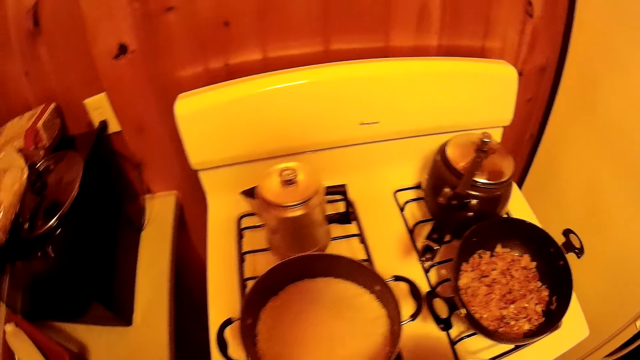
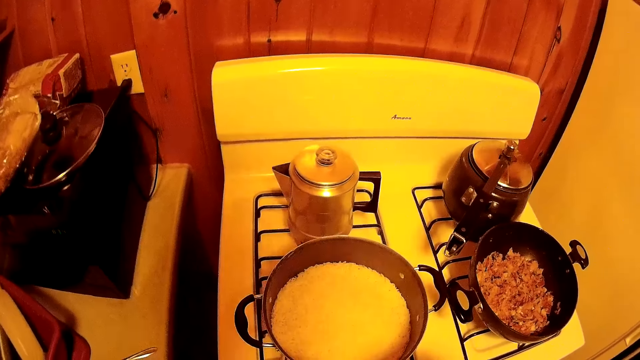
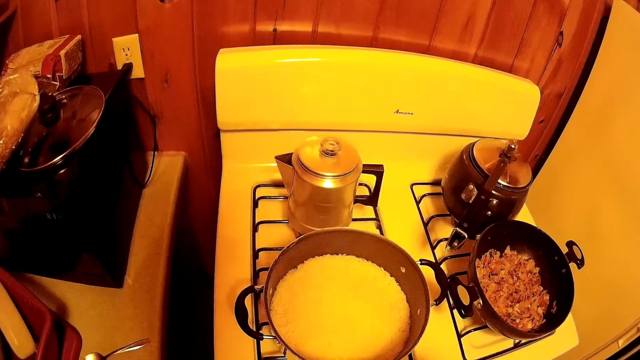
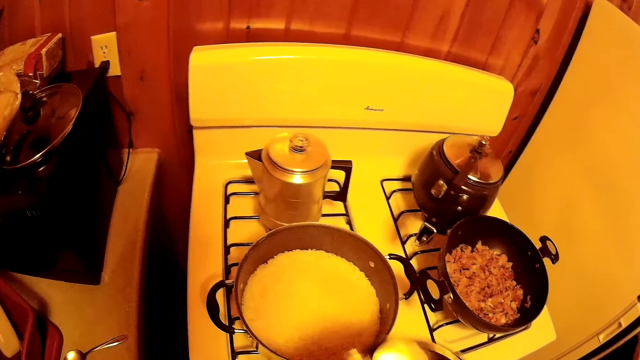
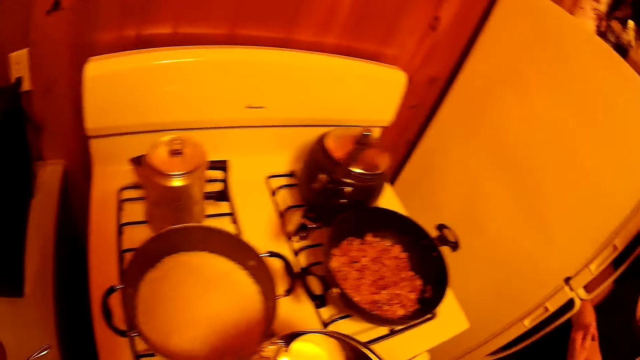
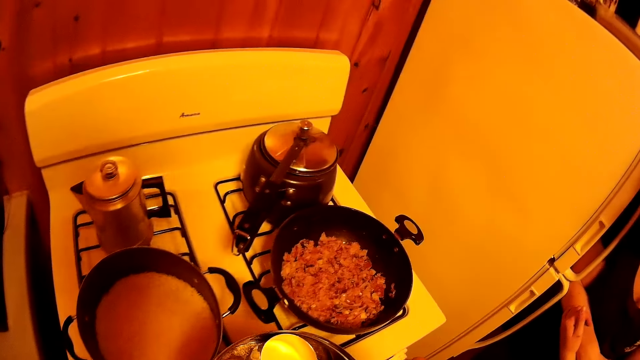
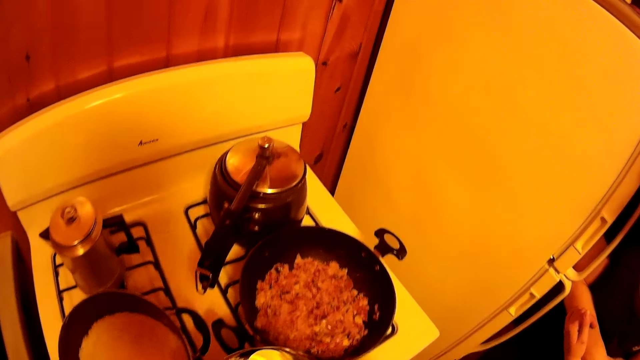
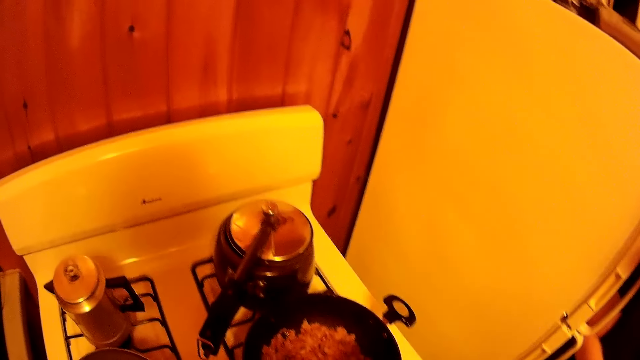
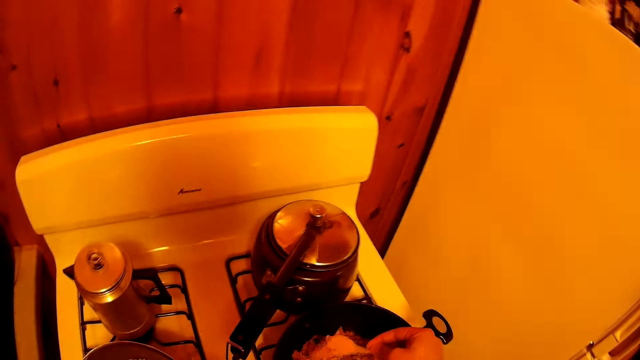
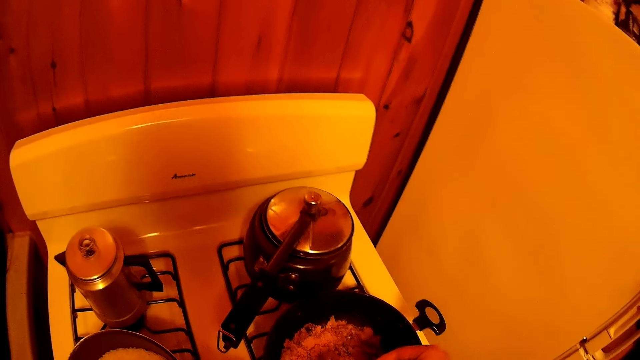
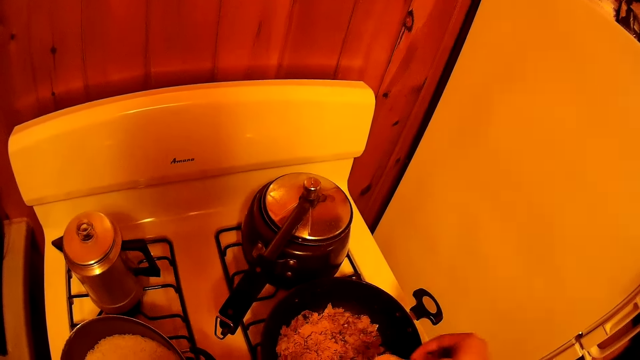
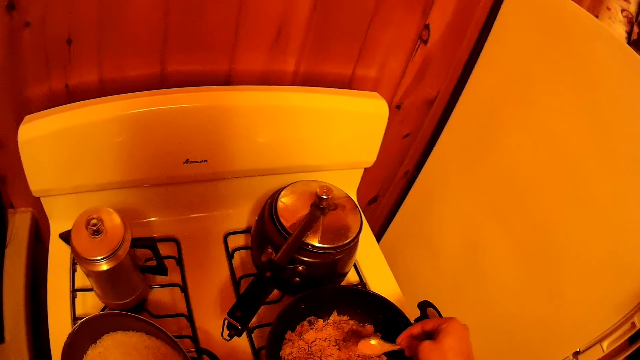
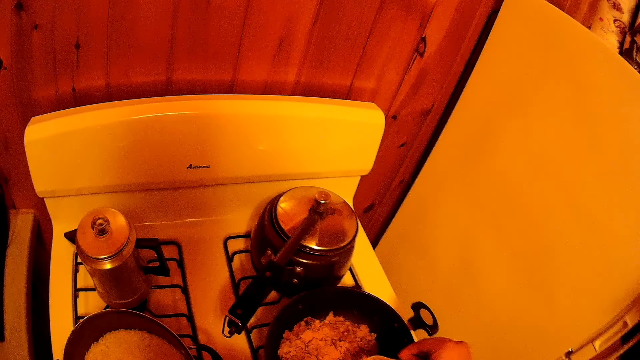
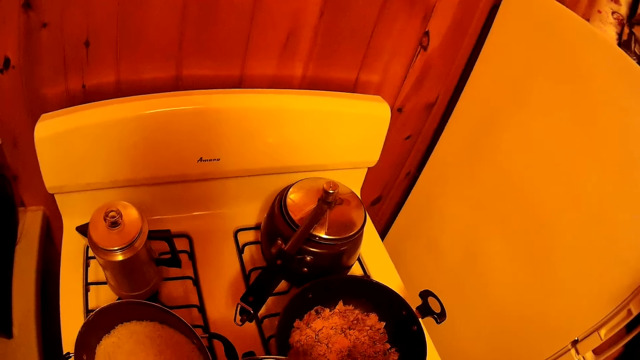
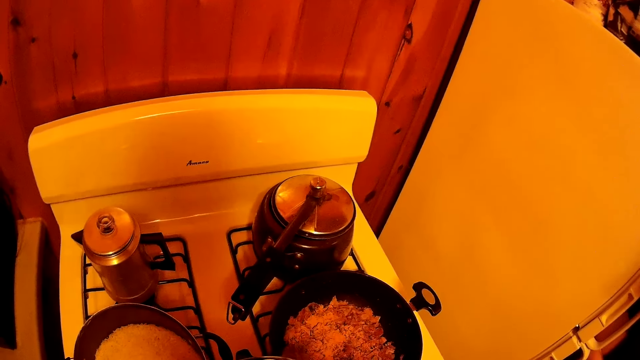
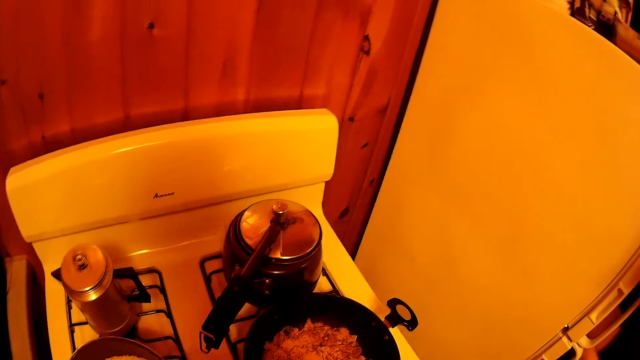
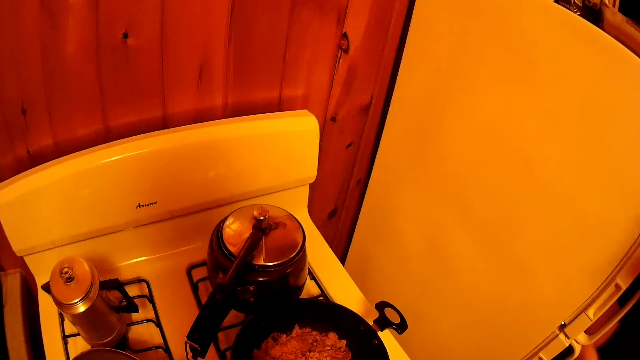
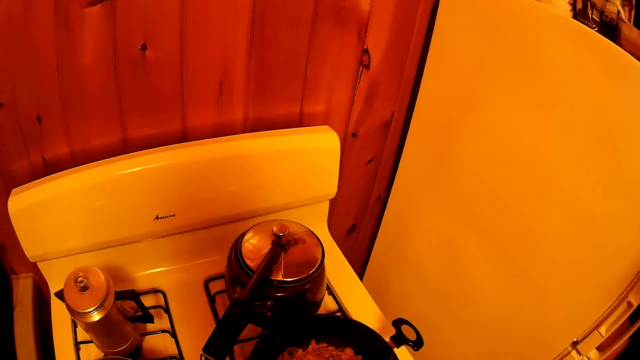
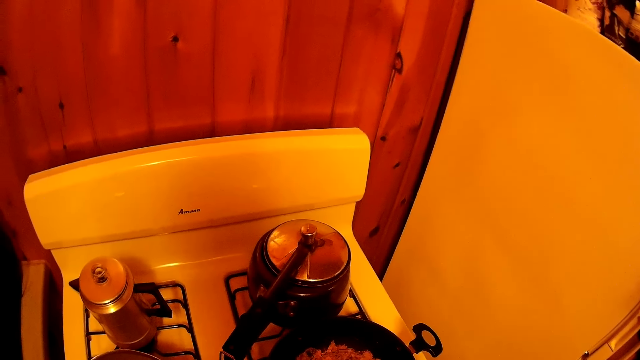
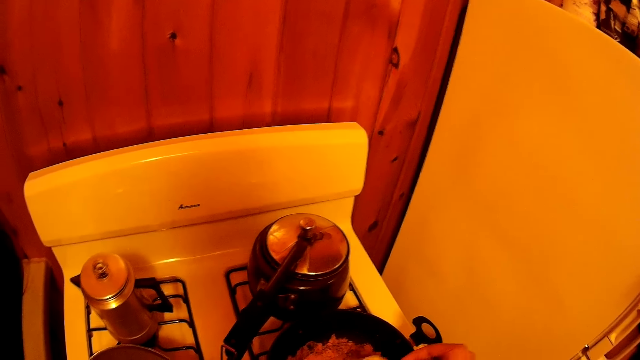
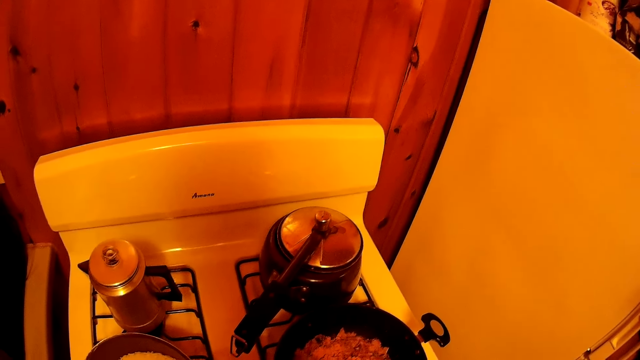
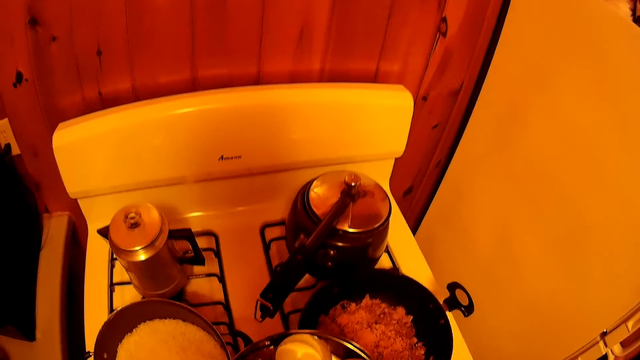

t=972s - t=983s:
The camera wearer pours something in the pan. They add something to the fried onions.

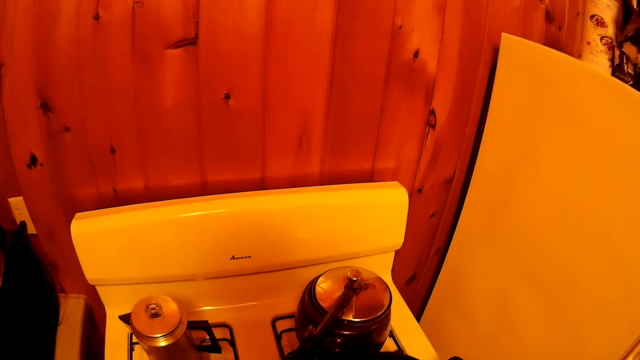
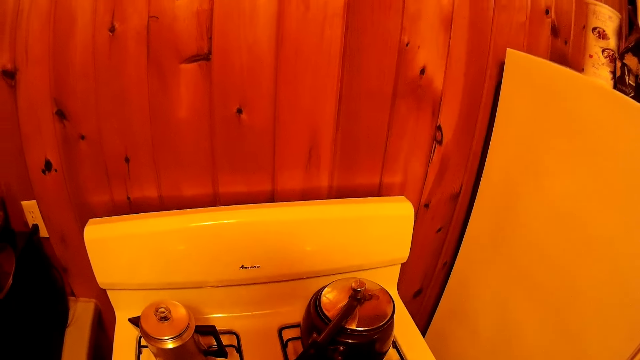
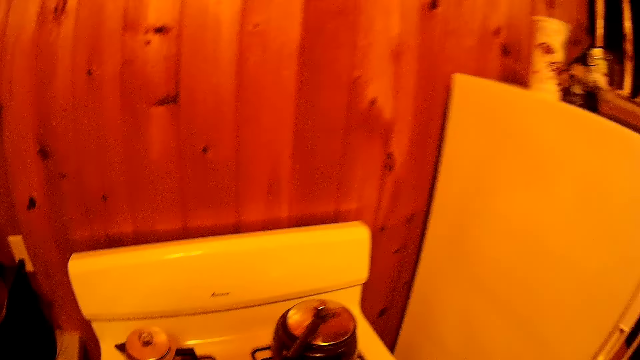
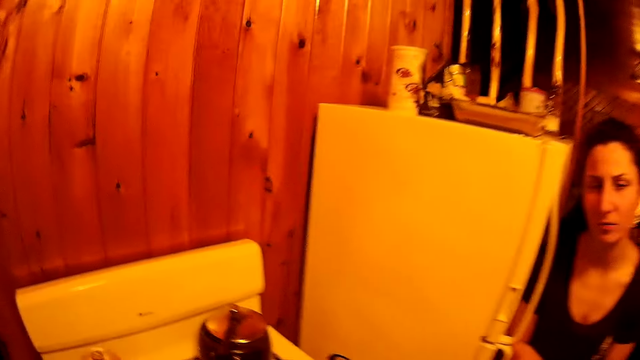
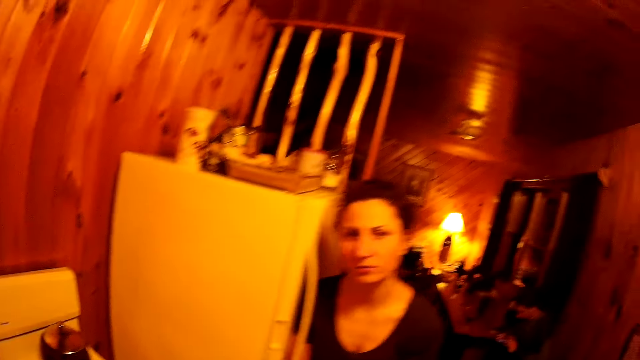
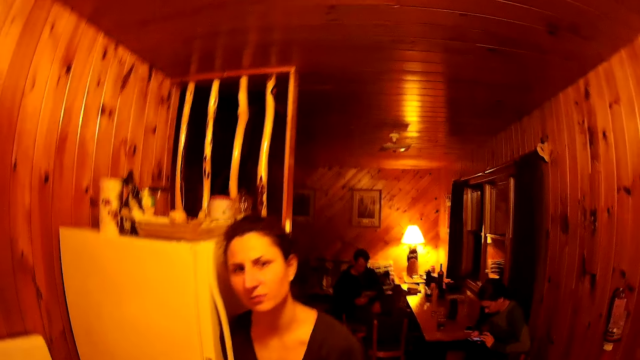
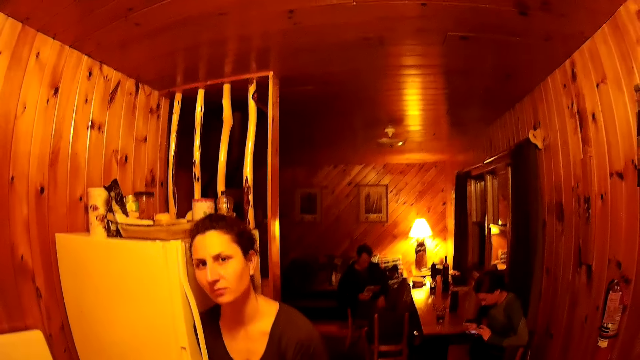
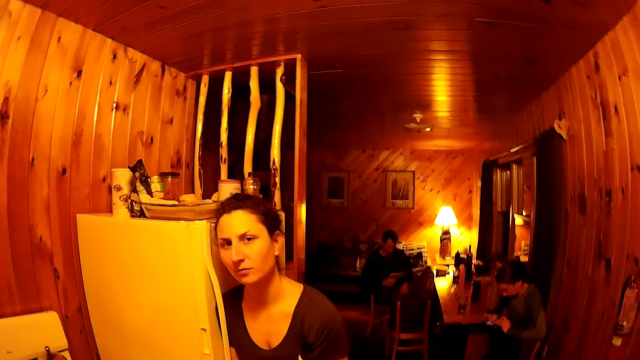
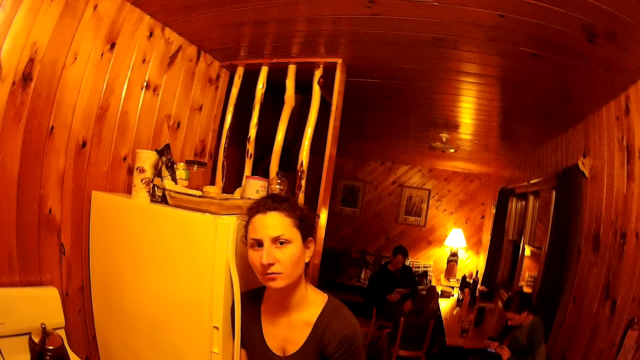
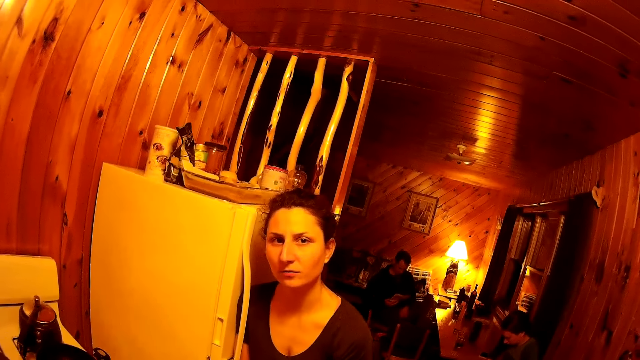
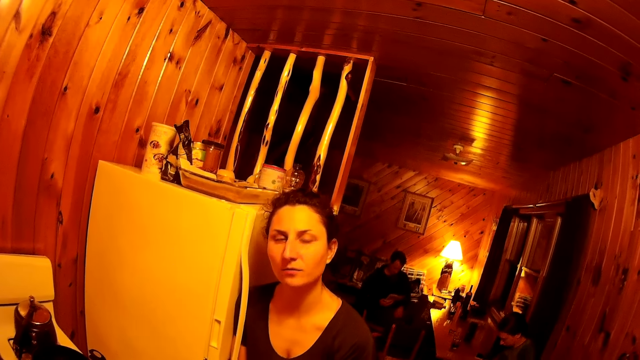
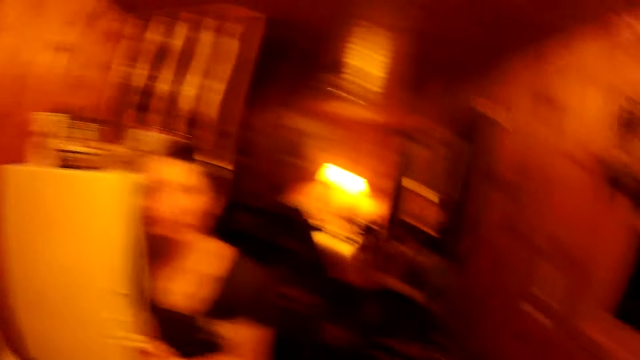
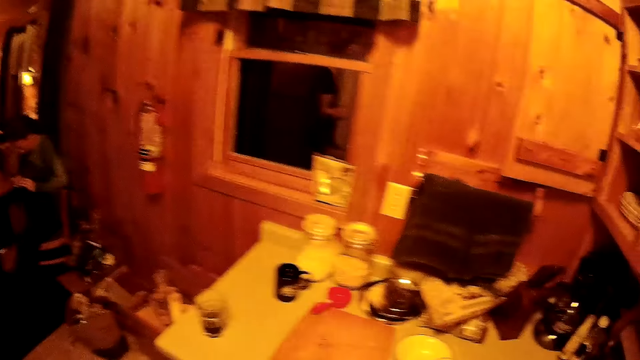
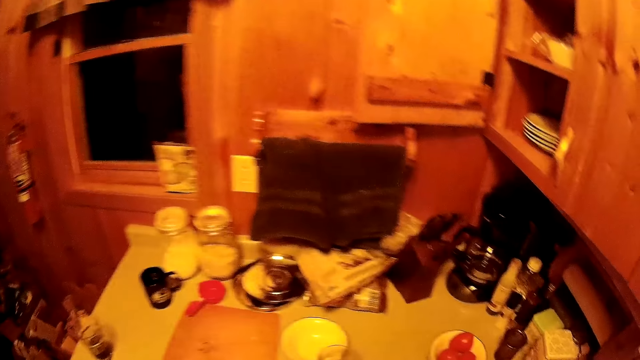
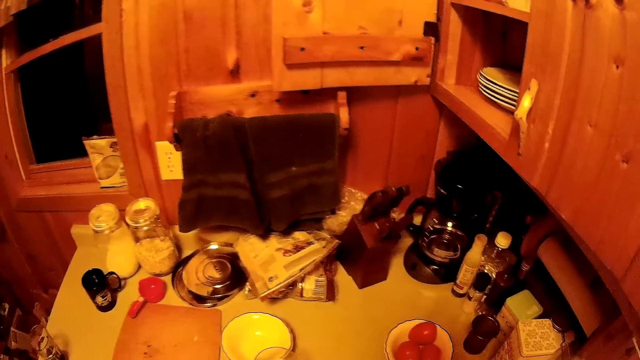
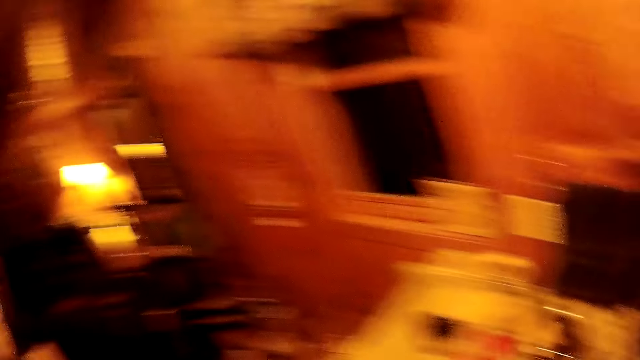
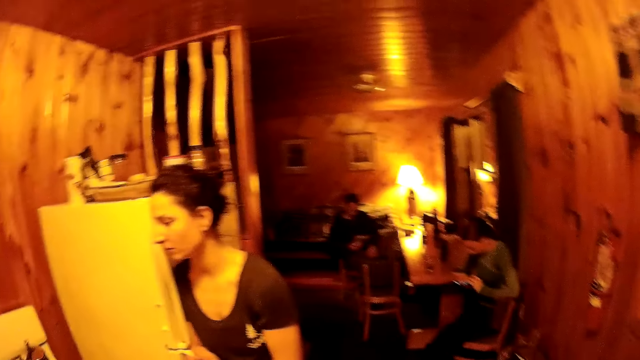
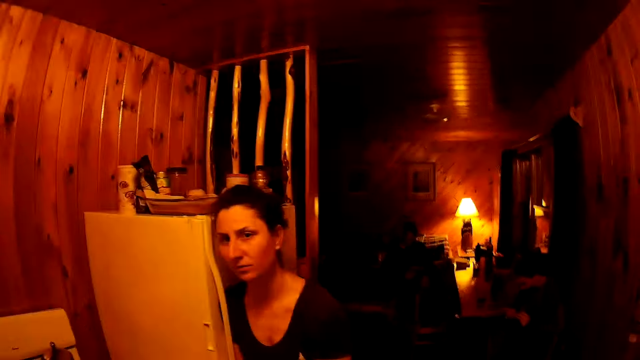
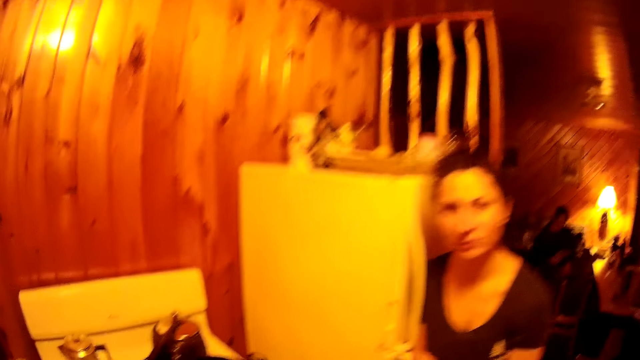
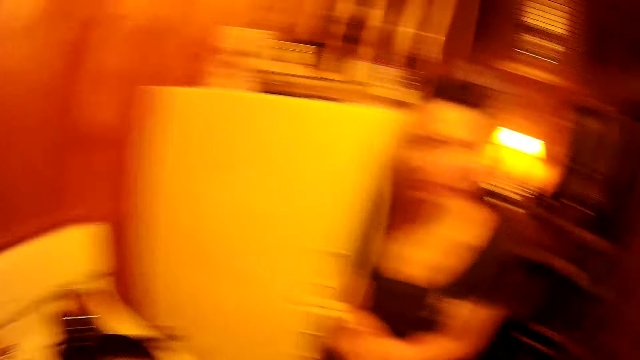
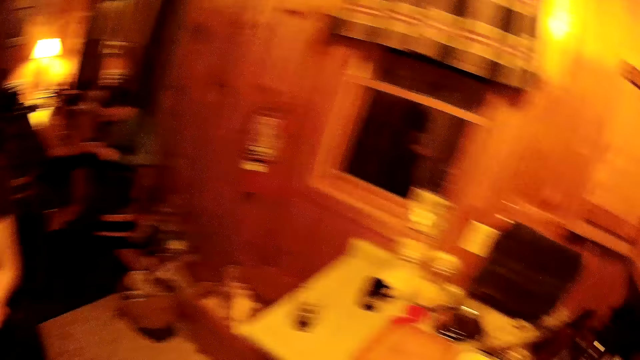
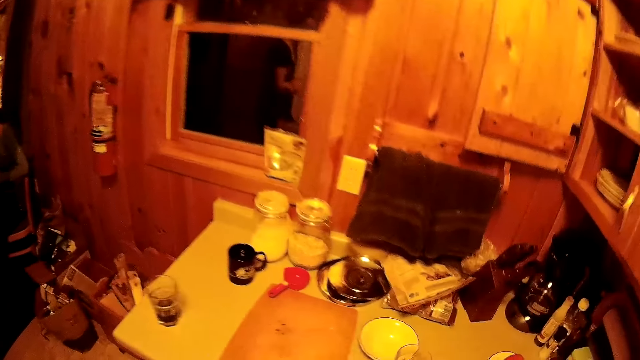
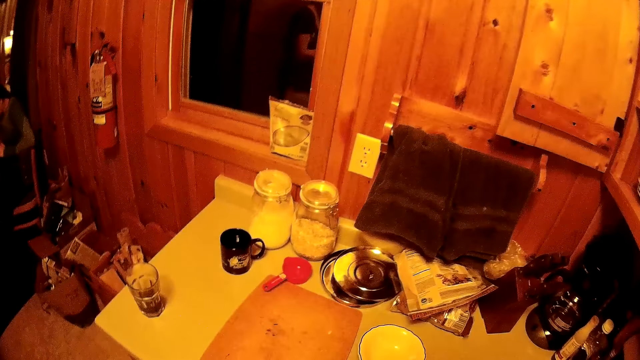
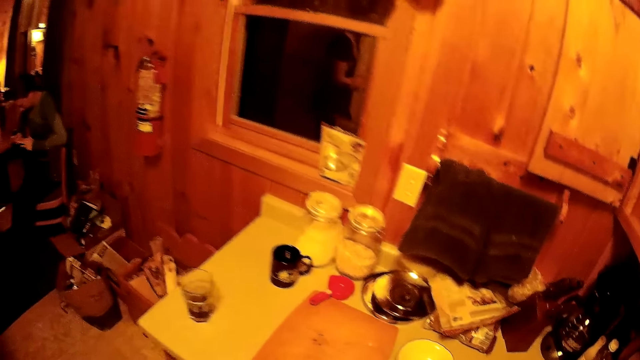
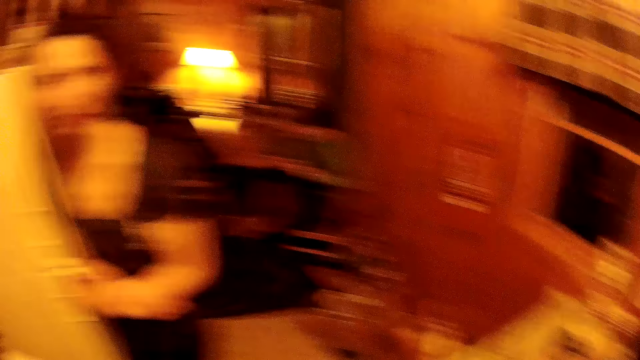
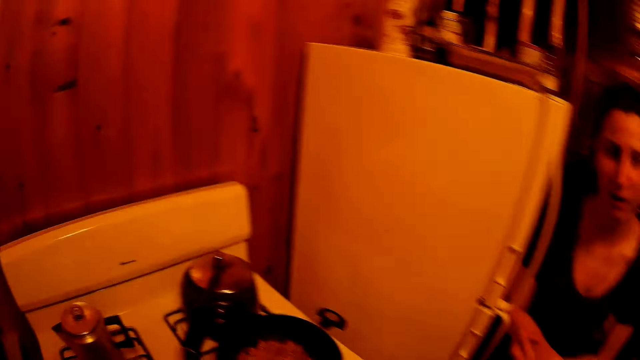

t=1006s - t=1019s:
The camera wearer walks around the room.
